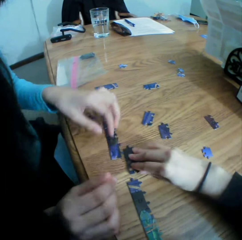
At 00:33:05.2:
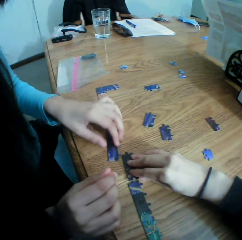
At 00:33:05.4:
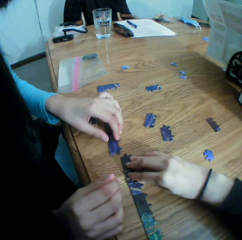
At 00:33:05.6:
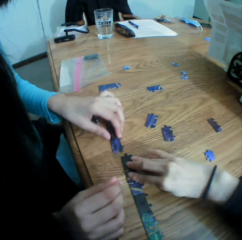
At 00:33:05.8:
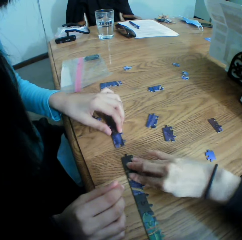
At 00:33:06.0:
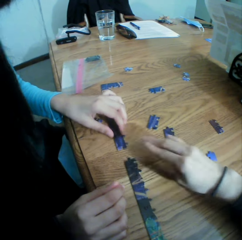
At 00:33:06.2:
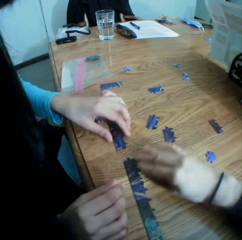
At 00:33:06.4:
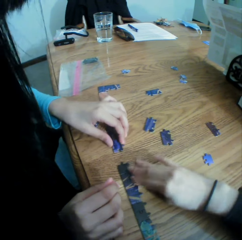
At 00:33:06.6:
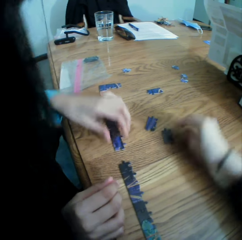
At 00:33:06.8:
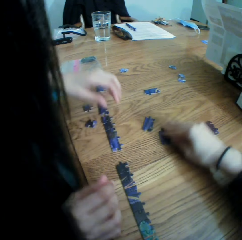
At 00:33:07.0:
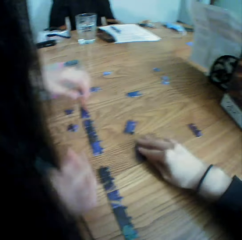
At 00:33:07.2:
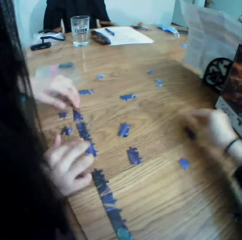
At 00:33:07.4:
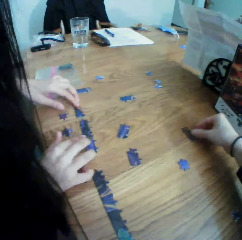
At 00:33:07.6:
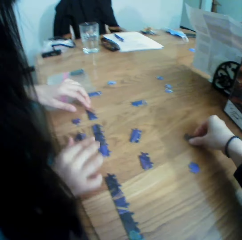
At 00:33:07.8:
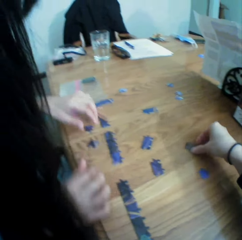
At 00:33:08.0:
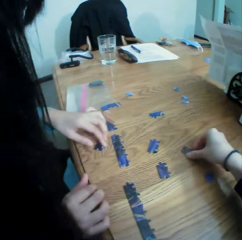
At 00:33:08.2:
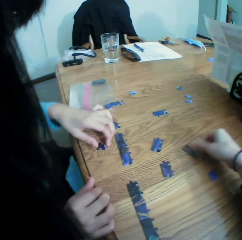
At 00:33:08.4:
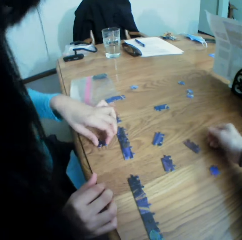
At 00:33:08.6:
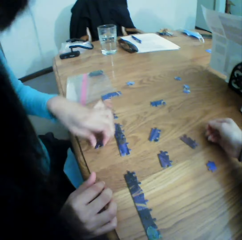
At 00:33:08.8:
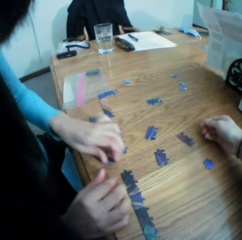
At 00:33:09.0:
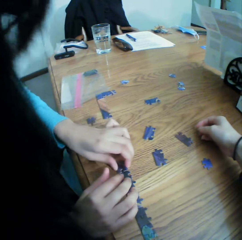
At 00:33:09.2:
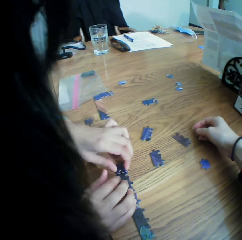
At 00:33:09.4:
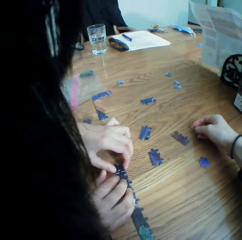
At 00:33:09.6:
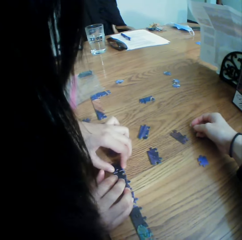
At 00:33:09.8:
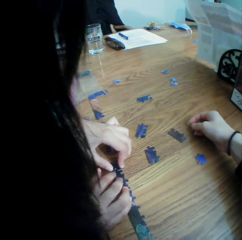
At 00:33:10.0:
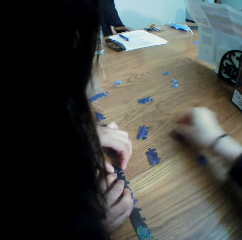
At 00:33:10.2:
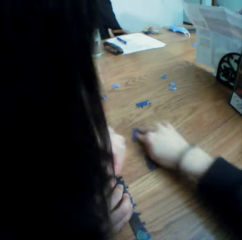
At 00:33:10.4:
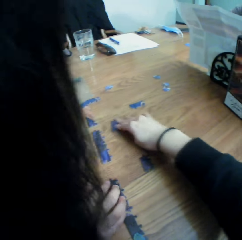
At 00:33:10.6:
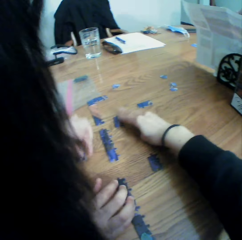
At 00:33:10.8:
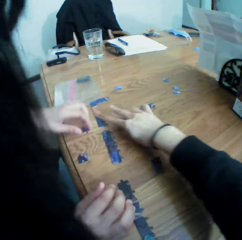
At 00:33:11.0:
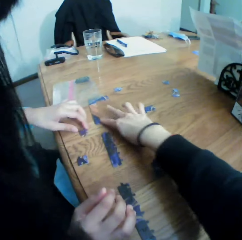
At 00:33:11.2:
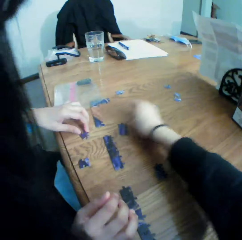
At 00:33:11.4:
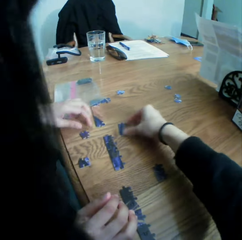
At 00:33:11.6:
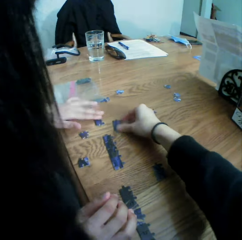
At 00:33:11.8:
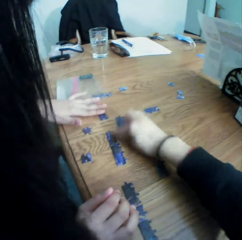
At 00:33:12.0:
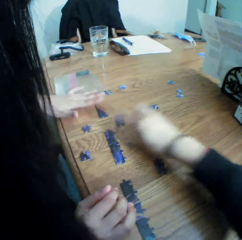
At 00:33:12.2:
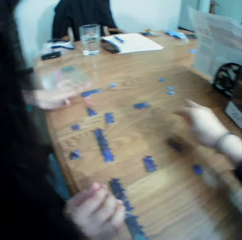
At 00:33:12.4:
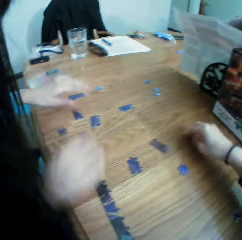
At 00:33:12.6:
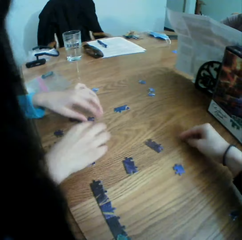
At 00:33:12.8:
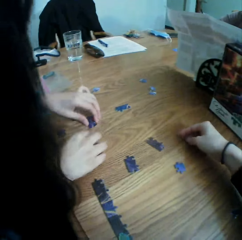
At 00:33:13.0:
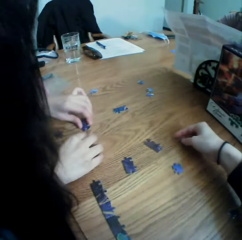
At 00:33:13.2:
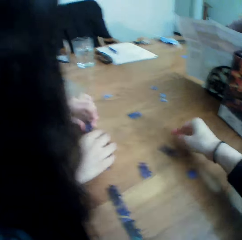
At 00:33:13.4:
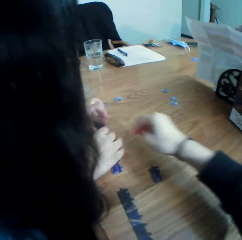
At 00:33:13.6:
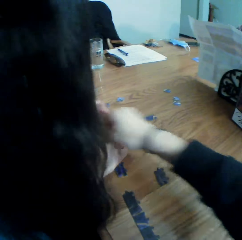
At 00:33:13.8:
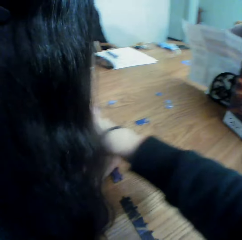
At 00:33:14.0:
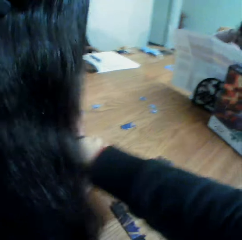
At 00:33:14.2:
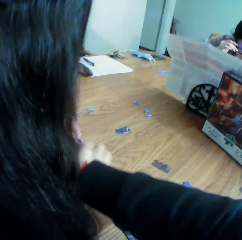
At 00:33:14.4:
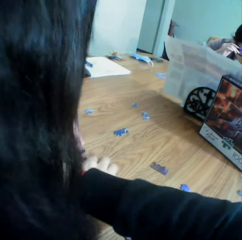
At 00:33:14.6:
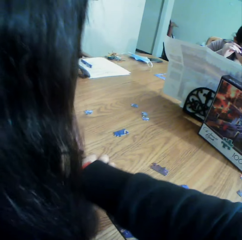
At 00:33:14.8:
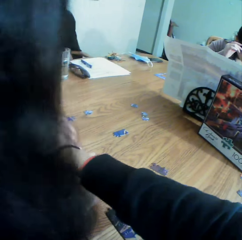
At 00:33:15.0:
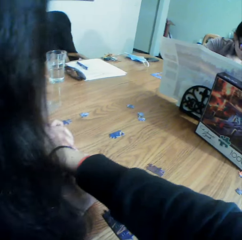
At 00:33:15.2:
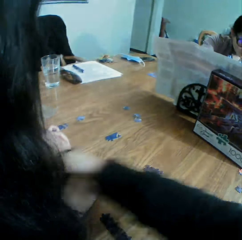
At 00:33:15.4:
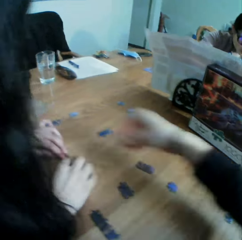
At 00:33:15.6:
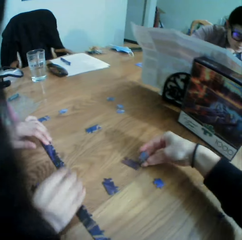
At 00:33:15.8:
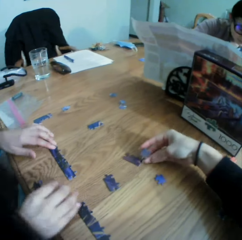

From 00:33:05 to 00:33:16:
The camera wearer joins the puzzles. They take a puzzle. They look at the puzzle. They converse to a woman. The woman plays the jigsaw puzzle. The camera wearer moves the puzzle on the table. They put the hand on the table. They take a puzzle.

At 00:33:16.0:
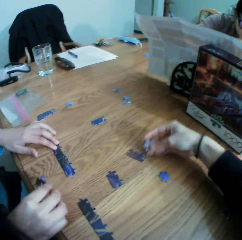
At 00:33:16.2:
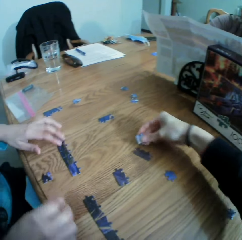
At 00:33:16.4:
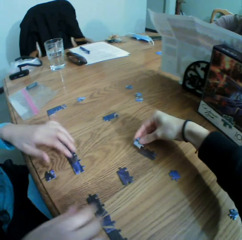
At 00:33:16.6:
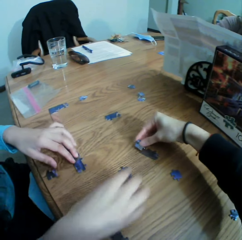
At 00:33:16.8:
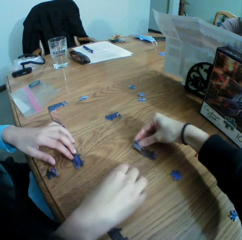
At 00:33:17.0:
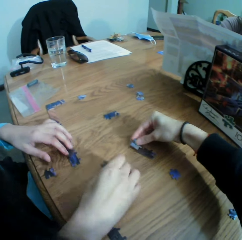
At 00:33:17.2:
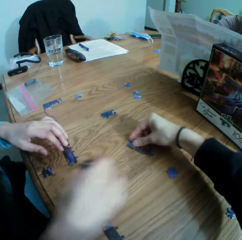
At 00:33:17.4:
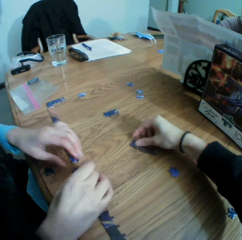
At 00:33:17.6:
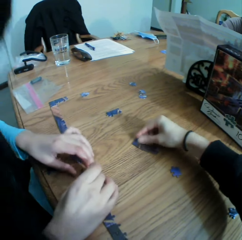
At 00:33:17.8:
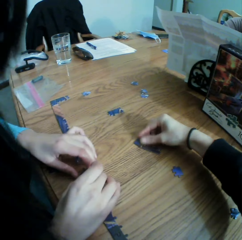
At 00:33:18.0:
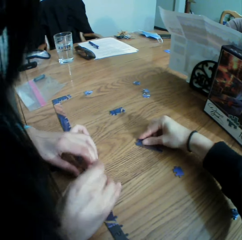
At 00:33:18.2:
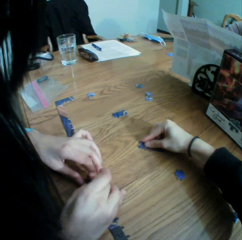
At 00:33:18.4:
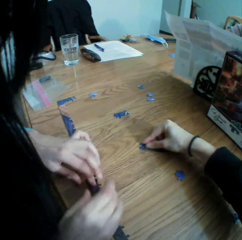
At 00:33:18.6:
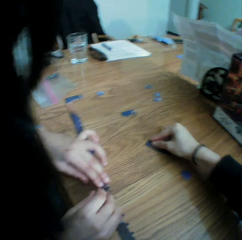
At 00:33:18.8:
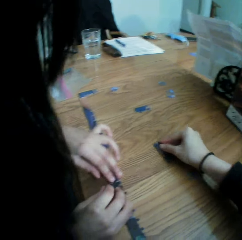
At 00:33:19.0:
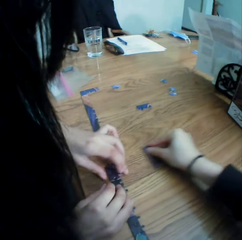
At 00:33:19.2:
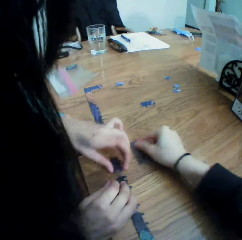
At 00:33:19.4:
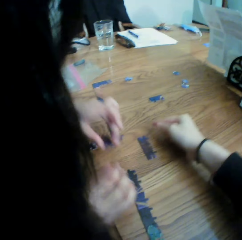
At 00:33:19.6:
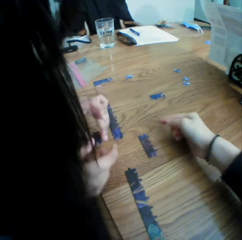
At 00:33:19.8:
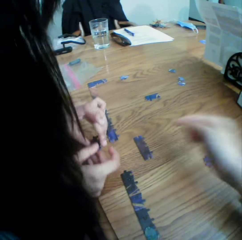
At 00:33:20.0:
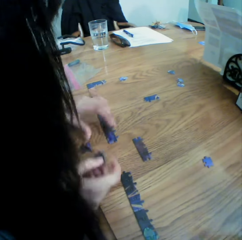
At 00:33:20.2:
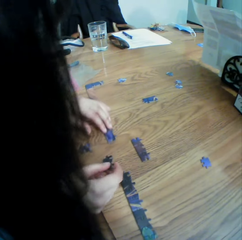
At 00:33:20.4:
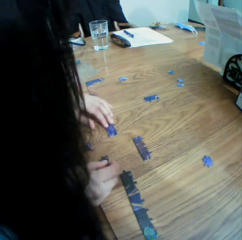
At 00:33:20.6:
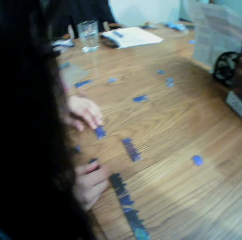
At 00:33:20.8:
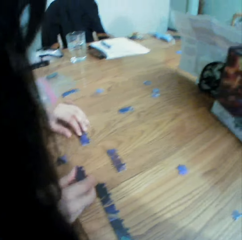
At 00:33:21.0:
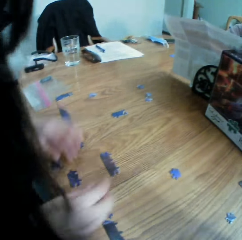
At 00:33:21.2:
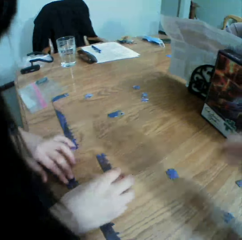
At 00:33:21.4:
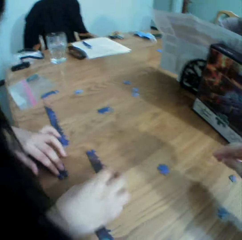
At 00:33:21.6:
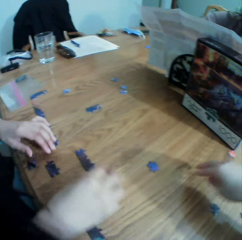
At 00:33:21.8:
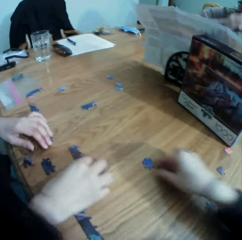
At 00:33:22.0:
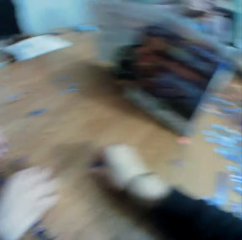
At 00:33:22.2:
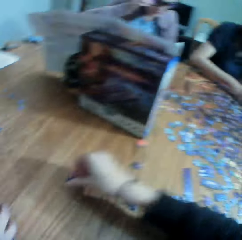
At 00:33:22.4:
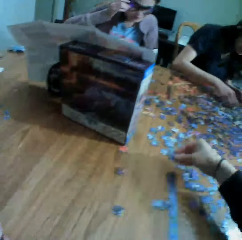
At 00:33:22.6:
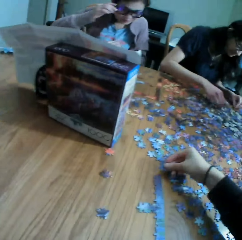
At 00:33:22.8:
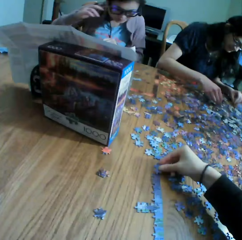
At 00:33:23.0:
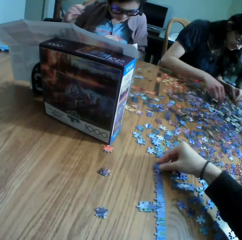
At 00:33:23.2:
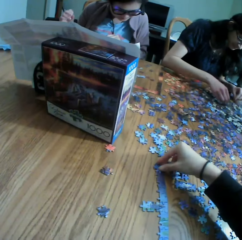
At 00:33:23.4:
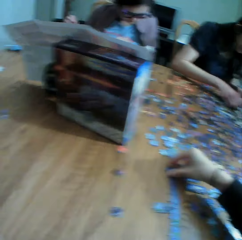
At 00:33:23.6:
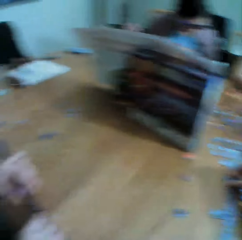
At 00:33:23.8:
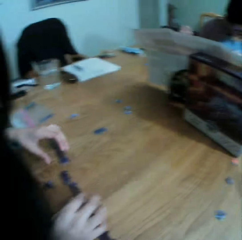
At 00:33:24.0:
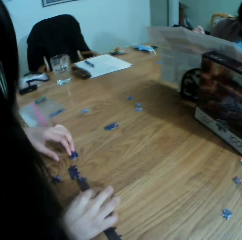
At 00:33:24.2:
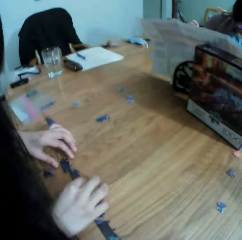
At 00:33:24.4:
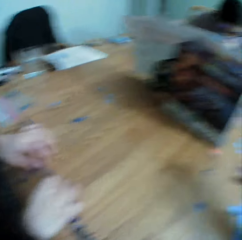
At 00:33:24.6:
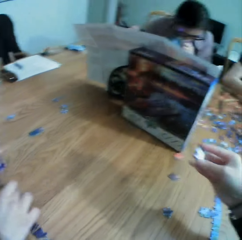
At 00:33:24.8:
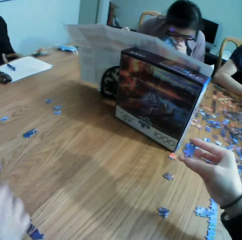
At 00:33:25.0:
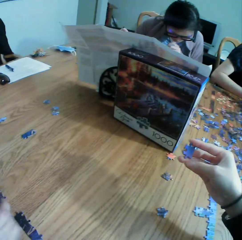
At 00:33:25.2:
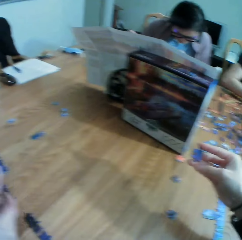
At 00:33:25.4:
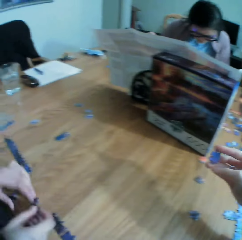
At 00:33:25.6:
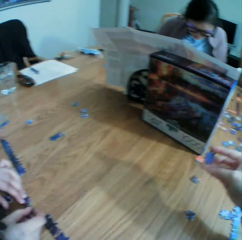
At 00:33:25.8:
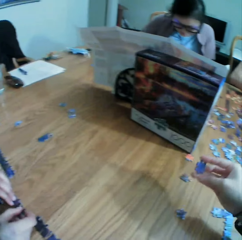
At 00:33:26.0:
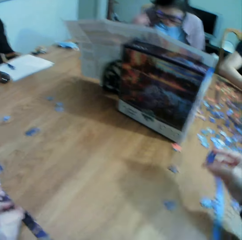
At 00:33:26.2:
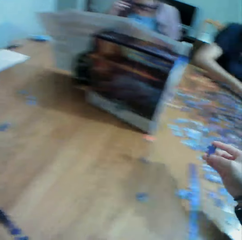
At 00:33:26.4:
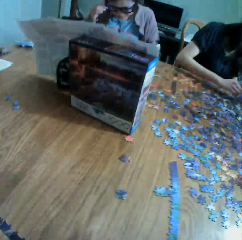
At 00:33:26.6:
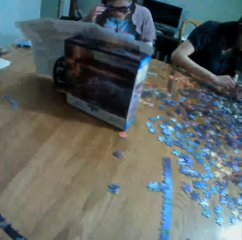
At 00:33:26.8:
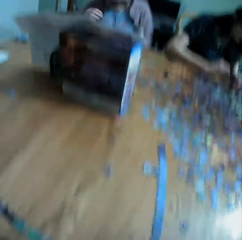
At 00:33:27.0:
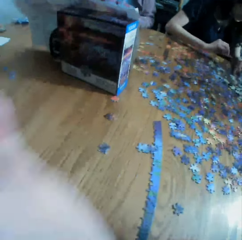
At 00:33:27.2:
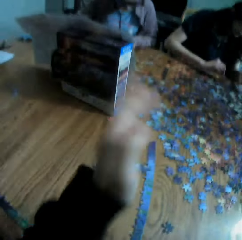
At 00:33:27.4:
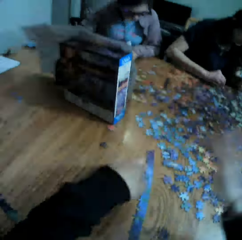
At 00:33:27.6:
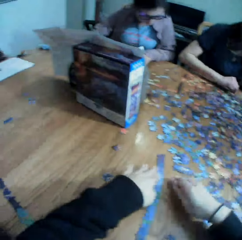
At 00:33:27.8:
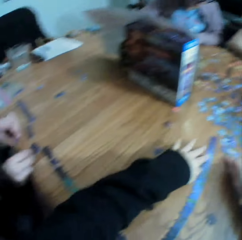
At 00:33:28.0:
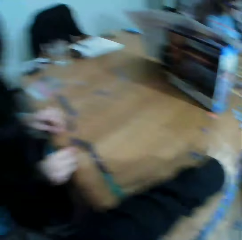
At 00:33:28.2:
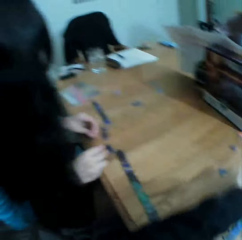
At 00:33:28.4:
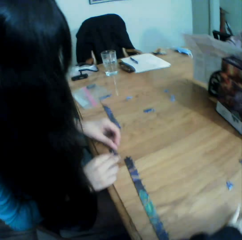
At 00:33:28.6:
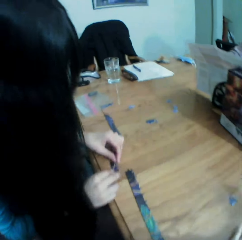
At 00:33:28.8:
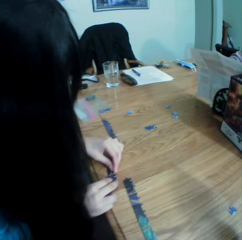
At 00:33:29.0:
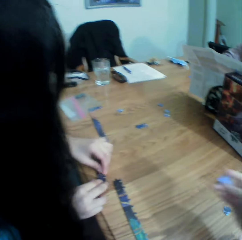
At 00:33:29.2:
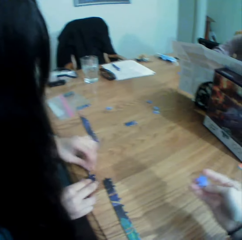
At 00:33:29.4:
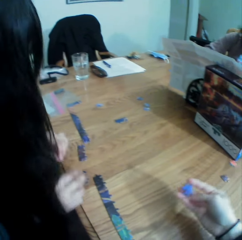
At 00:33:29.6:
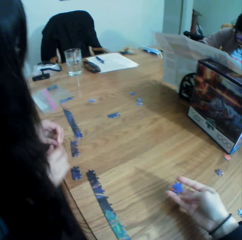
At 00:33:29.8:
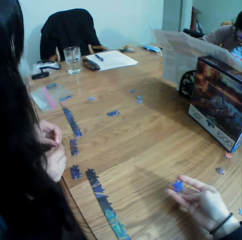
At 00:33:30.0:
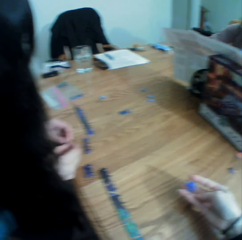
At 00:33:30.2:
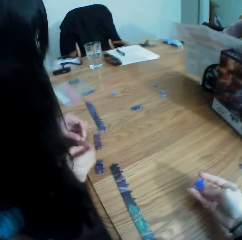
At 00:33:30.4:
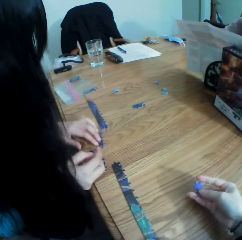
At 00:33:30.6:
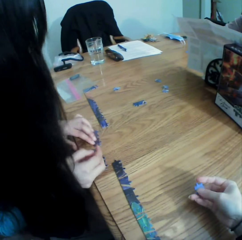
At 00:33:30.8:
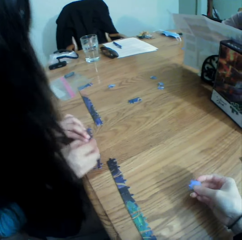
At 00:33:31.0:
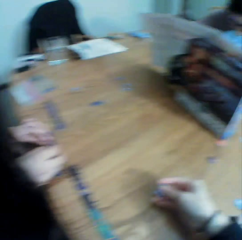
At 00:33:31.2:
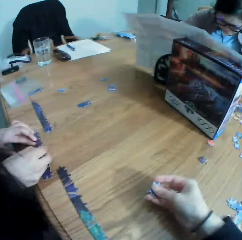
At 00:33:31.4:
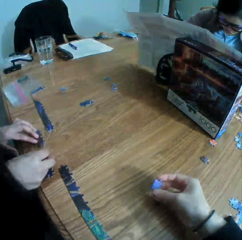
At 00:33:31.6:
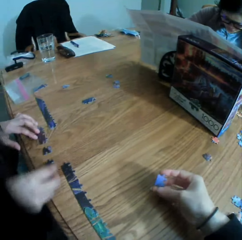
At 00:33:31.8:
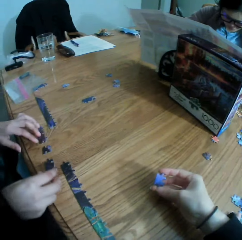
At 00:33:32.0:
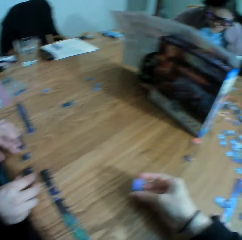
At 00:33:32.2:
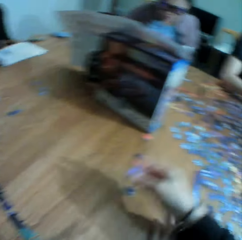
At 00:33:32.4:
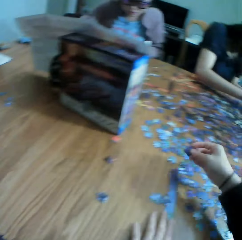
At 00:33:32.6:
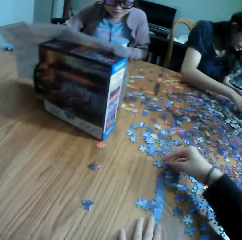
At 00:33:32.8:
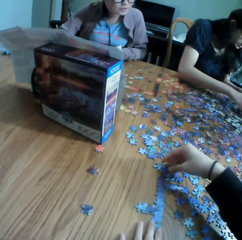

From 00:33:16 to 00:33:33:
The camera wearer puts a puzzle on the table. They join a puzzle. They play the jigsaw puzzle. They look at the puzzle. They move the puzzle on the table. They move the right hand. They look at the table. They take a puzzle. They put a puzzle on the table. They look at the puzzle. They move the left hand. They converse to the colleagues. They move the puzzles on the table. They show a woman a puzzle.
